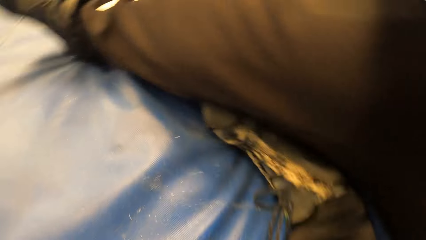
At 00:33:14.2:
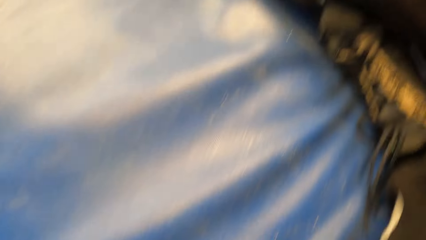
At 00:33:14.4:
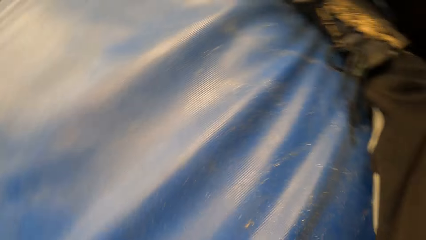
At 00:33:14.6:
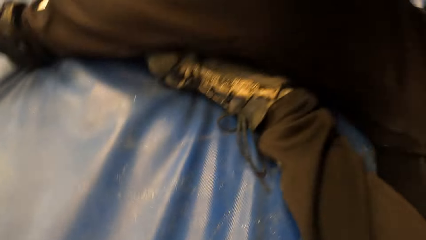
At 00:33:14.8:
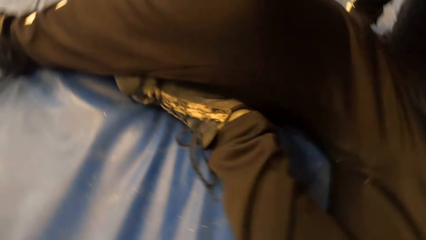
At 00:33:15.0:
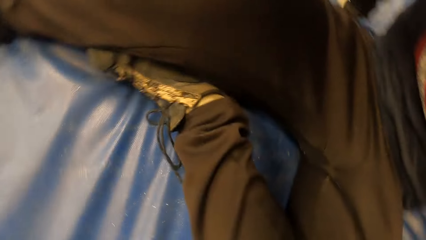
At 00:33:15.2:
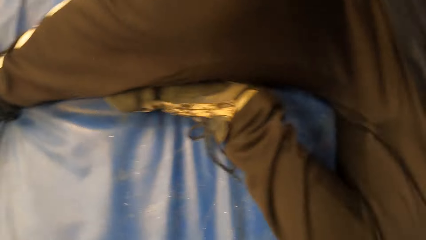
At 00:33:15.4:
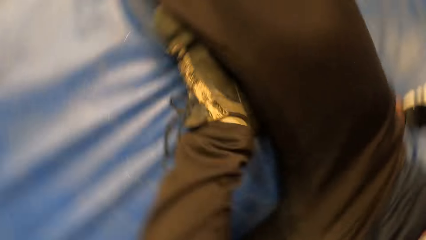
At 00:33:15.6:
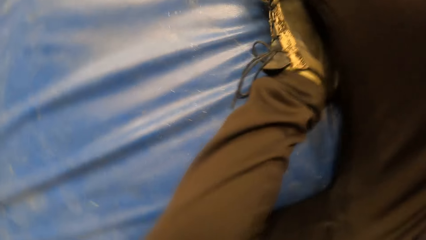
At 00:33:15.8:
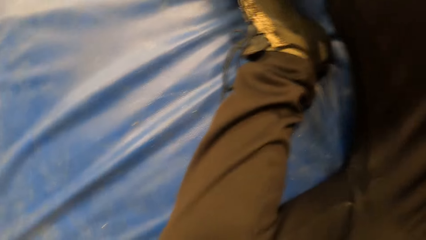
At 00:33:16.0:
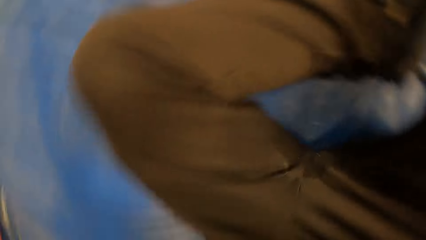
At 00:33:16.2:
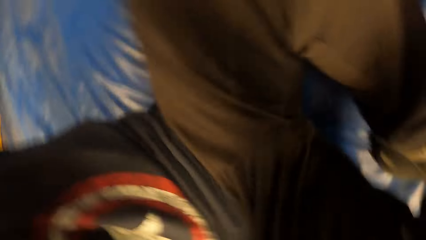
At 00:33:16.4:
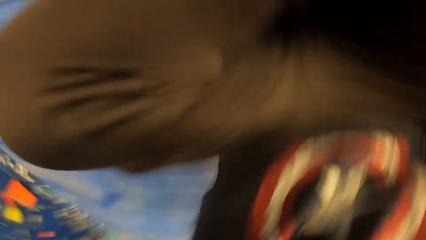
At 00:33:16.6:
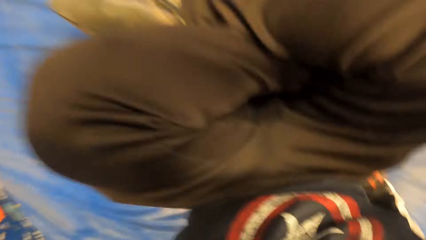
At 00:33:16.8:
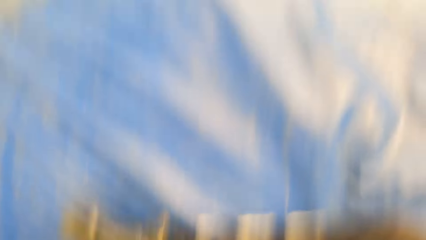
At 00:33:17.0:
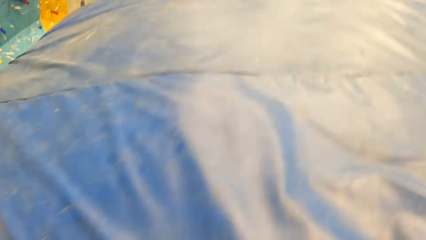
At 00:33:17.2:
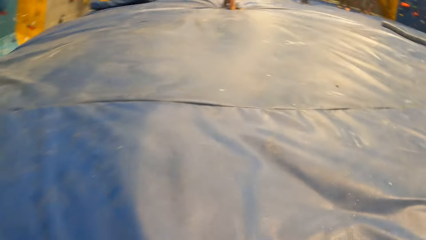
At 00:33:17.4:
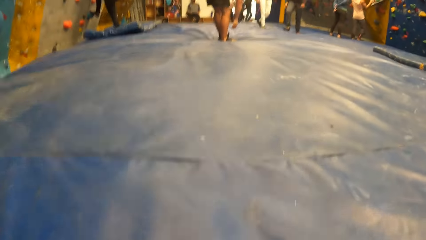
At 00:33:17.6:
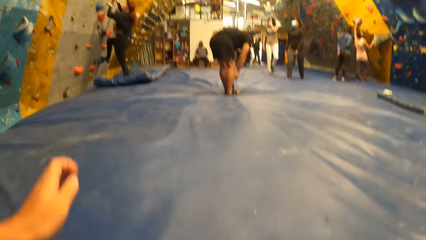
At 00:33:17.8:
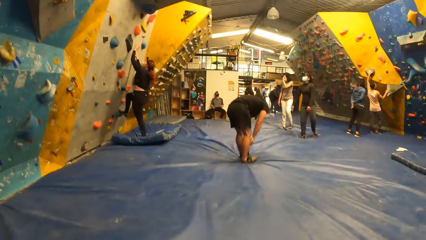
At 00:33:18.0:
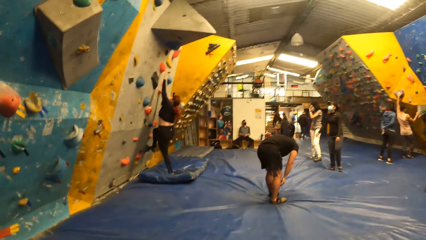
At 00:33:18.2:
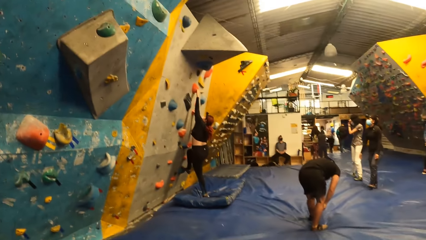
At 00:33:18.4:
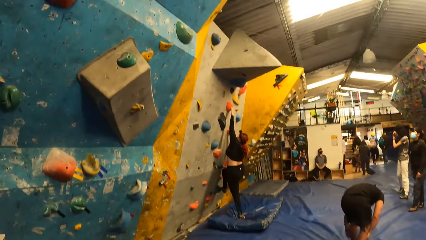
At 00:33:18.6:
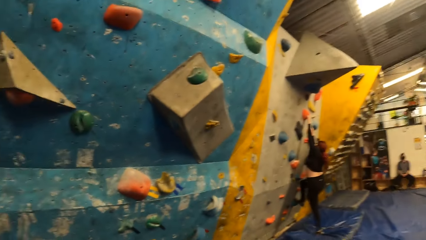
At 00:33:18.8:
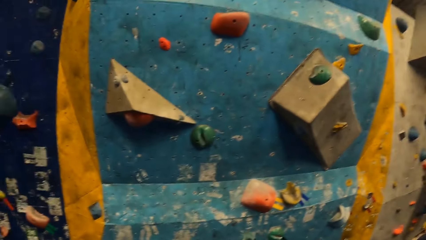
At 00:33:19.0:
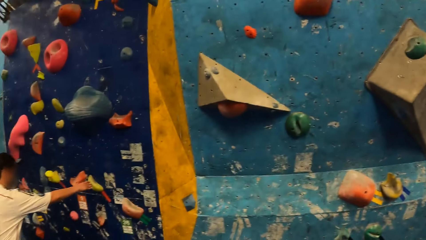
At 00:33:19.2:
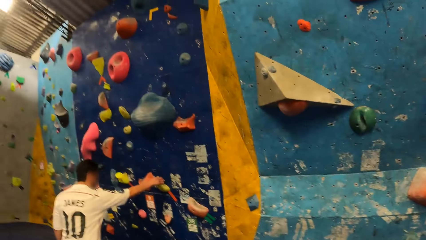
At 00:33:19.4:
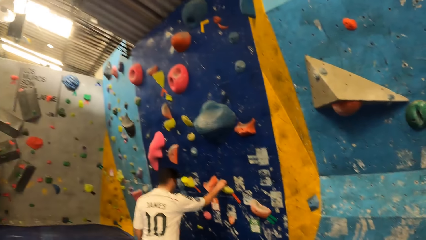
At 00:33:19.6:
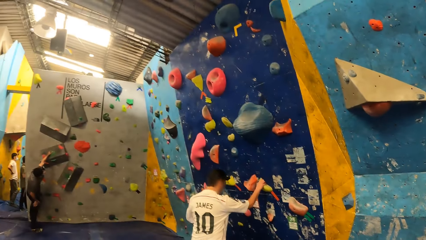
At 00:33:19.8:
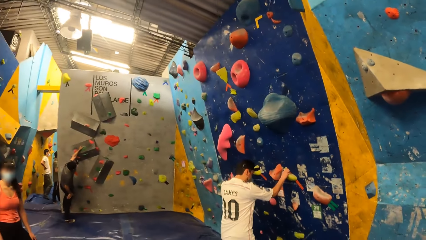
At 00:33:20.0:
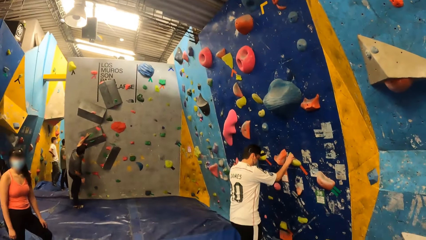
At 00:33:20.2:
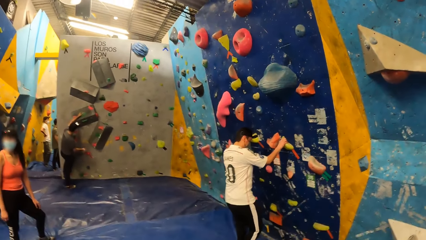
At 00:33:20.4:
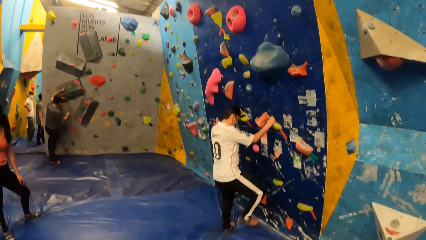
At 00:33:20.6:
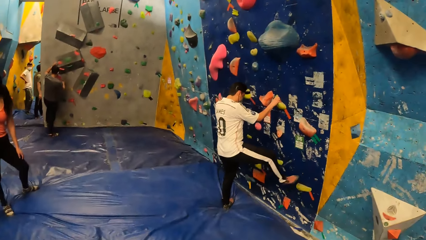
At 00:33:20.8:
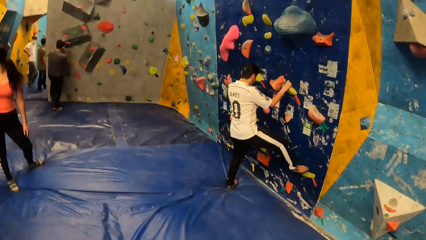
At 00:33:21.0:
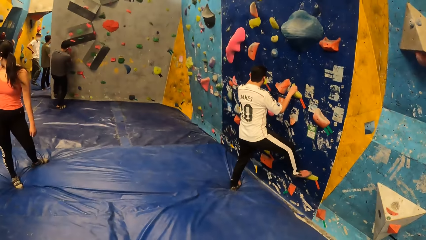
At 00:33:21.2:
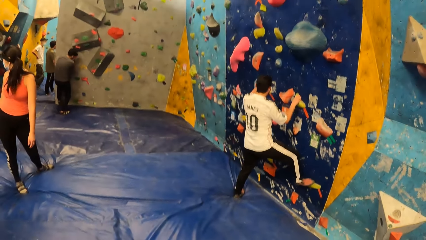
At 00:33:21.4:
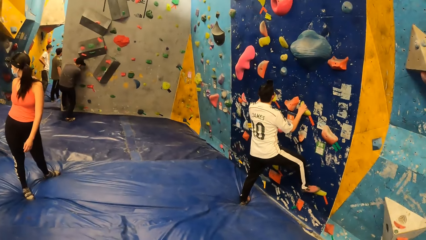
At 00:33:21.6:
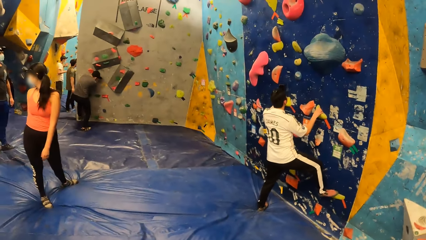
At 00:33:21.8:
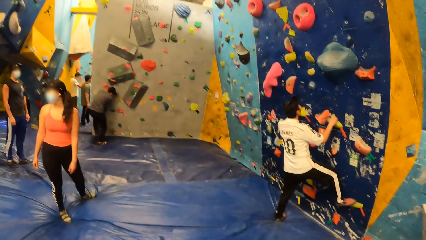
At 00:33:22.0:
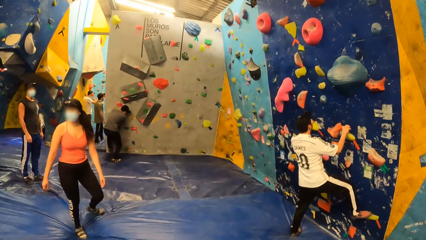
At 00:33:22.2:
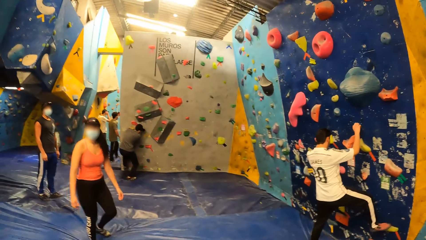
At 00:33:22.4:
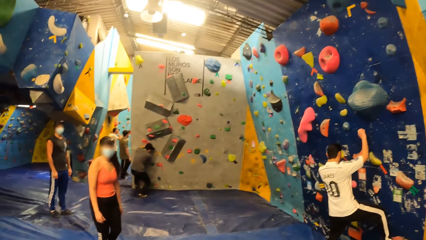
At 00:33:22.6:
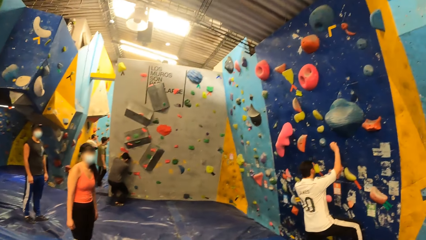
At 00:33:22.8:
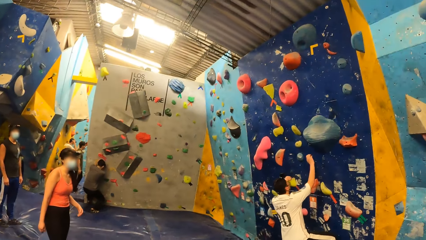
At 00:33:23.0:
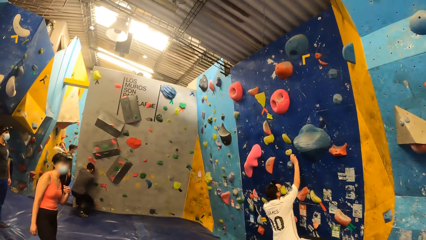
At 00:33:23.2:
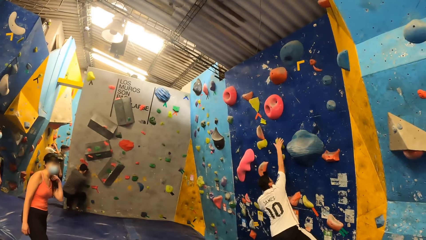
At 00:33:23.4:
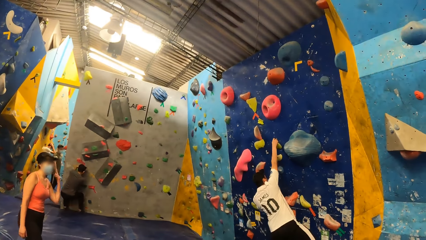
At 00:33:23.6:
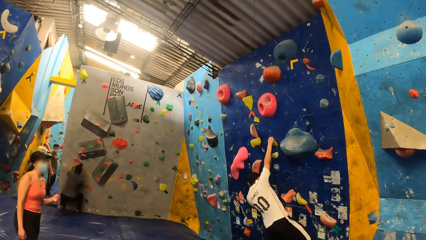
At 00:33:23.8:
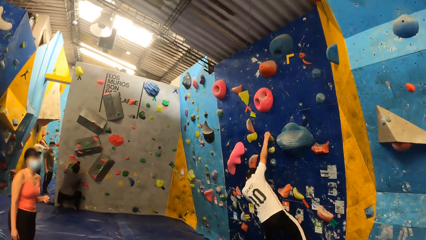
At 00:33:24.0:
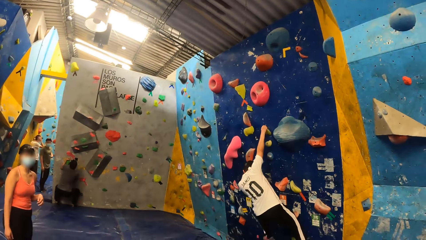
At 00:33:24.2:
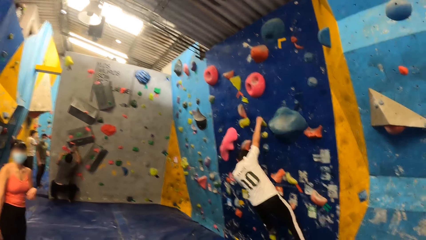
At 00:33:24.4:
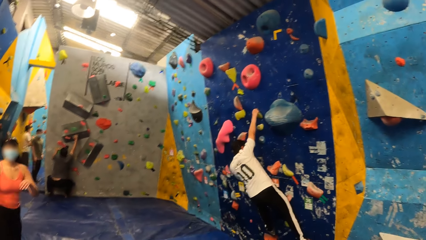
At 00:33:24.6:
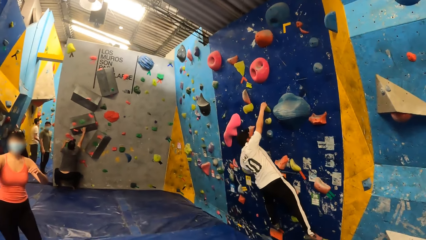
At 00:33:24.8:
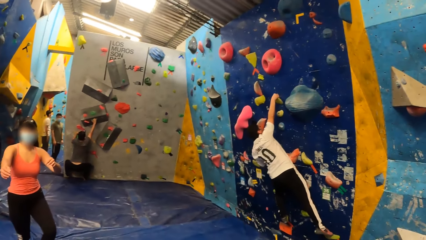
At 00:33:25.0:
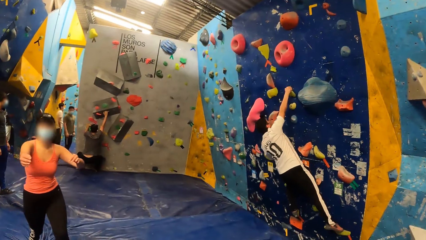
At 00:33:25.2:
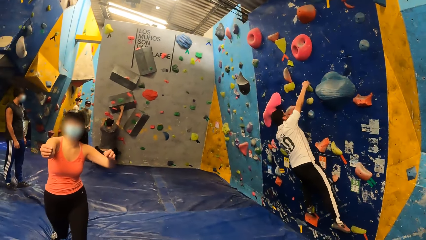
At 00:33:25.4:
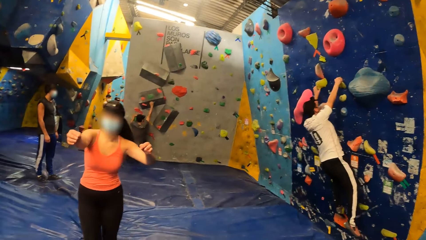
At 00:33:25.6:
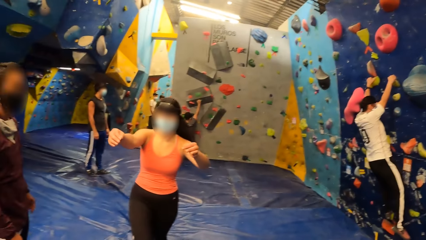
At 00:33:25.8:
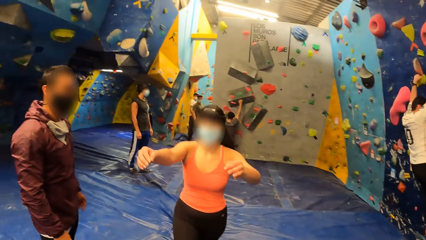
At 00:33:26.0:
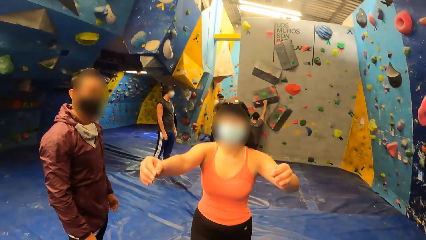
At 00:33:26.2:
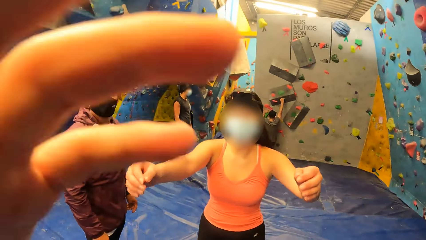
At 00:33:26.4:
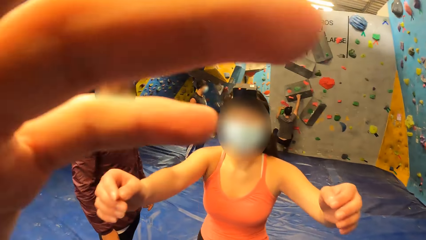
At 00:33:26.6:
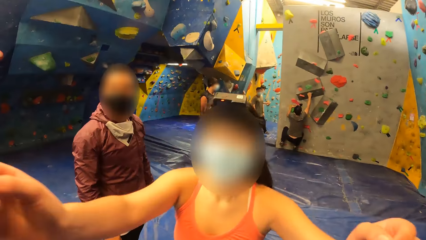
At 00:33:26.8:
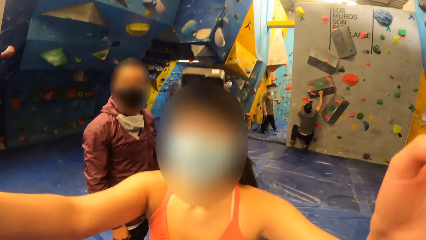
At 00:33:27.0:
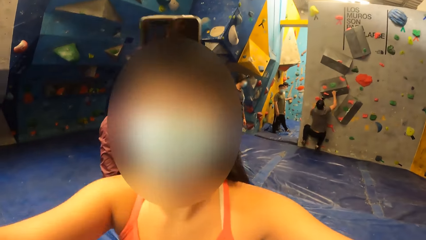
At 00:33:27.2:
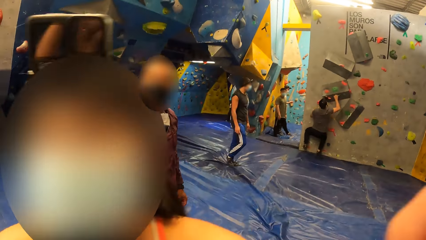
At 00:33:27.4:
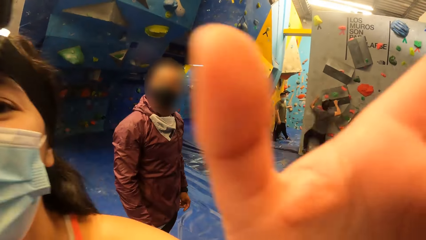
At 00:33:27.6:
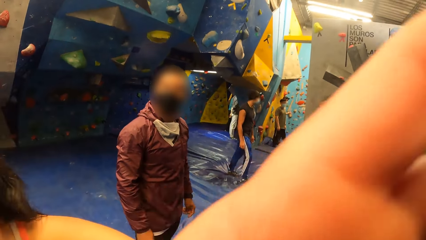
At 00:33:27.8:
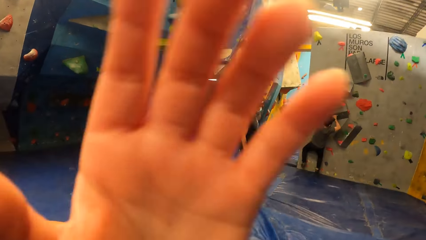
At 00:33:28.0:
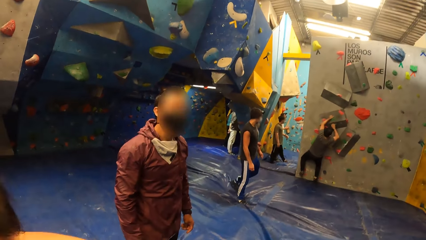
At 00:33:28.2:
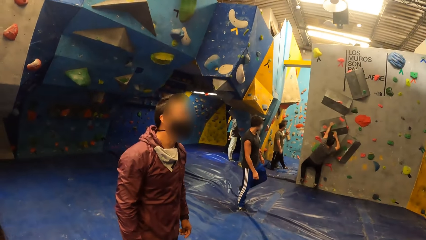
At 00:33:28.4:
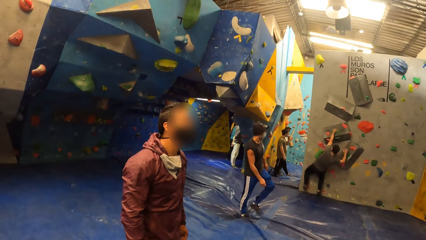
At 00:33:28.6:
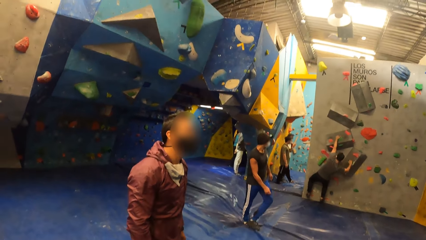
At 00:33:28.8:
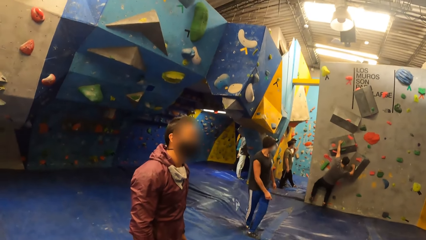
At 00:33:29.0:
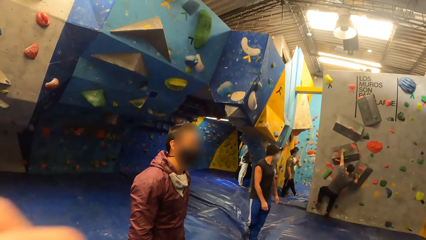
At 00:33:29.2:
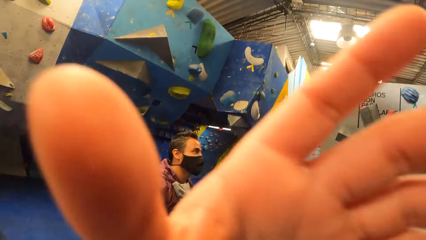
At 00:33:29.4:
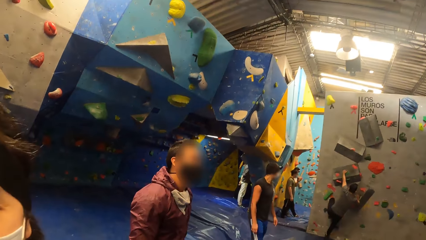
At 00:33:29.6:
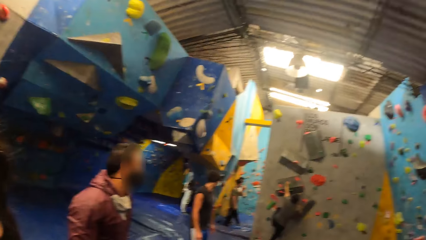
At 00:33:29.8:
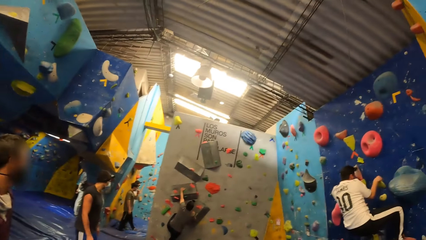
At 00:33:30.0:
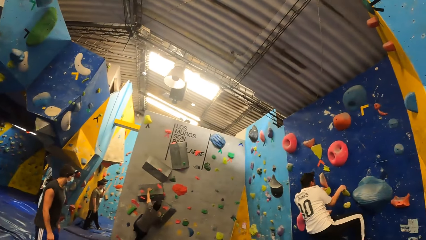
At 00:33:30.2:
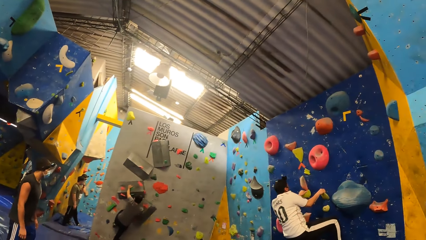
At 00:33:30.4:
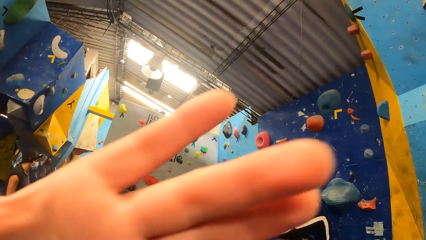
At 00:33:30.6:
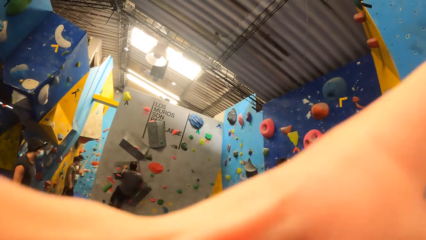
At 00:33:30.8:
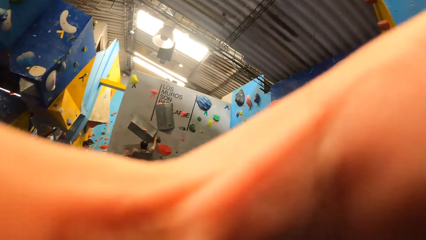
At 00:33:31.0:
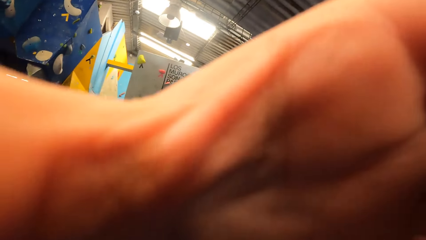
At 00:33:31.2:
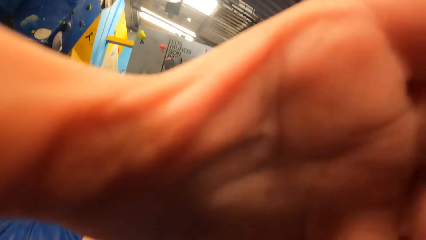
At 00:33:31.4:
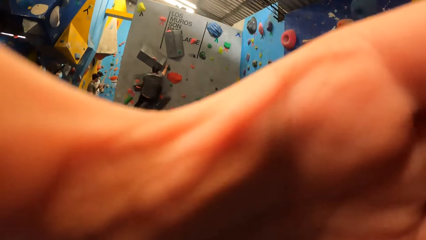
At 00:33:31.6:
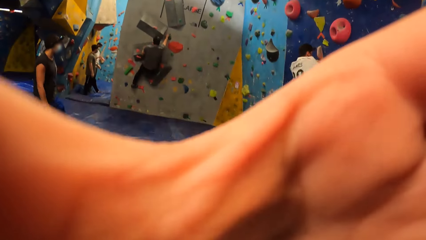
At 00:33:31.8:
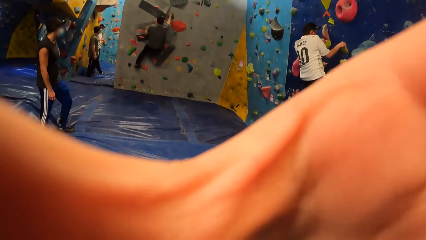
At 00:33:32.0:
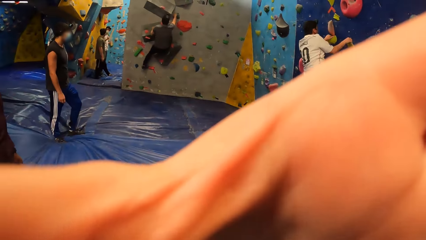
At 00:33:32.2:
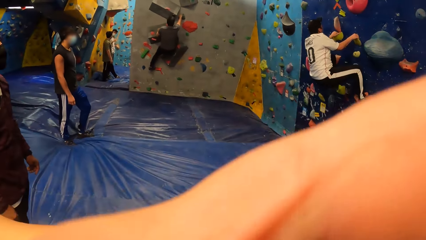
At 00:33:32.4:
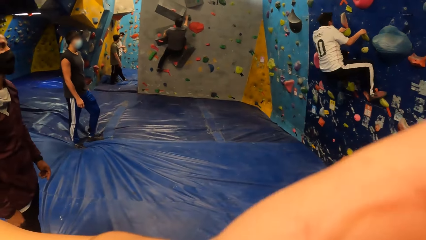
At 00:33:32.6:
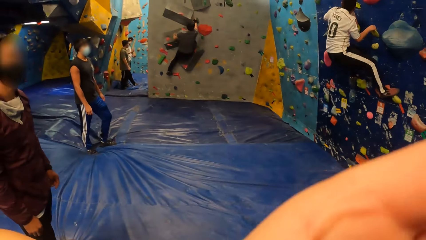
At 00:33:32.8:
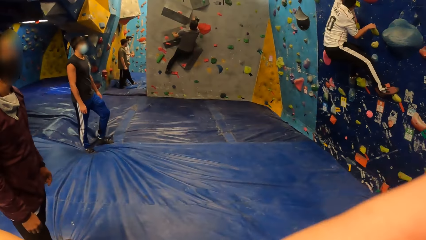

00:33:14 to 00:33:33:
The camera wearer stands up. He falls on the floor. He walks in the room. A man climbs the wall. The camera wearer looks around the room. Another man climbs the wall with both hands. A woman flips her hair with her left hand. The woman gestures with both hands and walks towards the camera wearer. The camera wearer looks at a man. He touches his camera with his left hand. The woman touches the camera wearer's camera with her left hand. The camera wearer interacts with the woman. He looks around the room and walks in the room.
